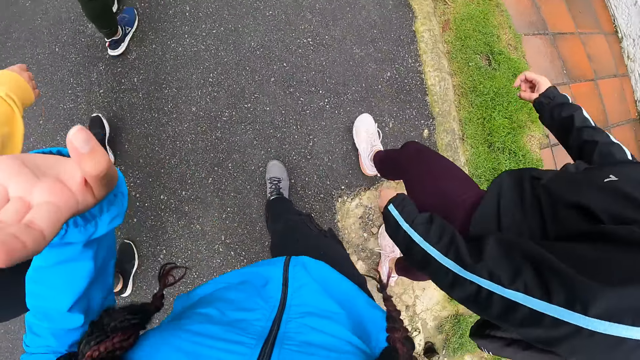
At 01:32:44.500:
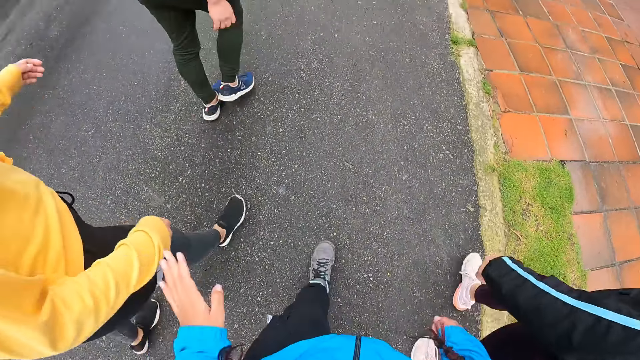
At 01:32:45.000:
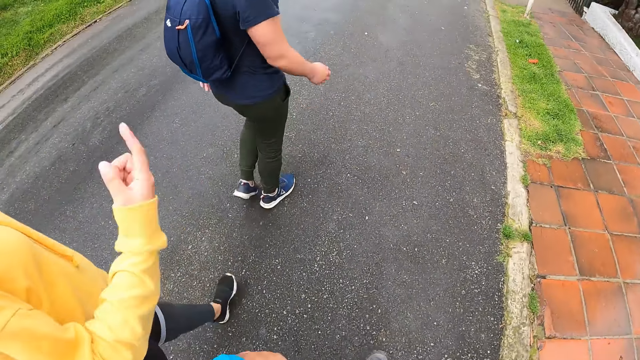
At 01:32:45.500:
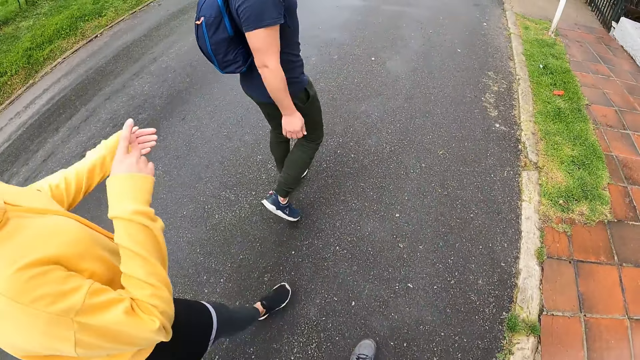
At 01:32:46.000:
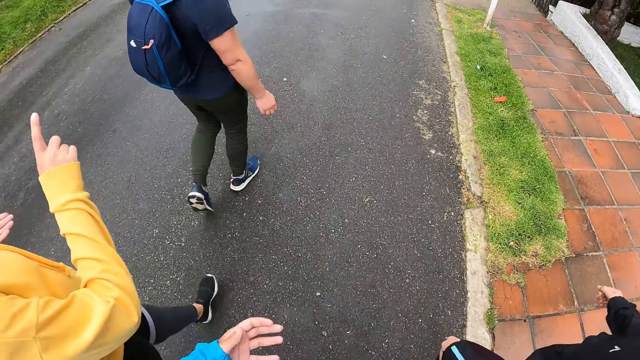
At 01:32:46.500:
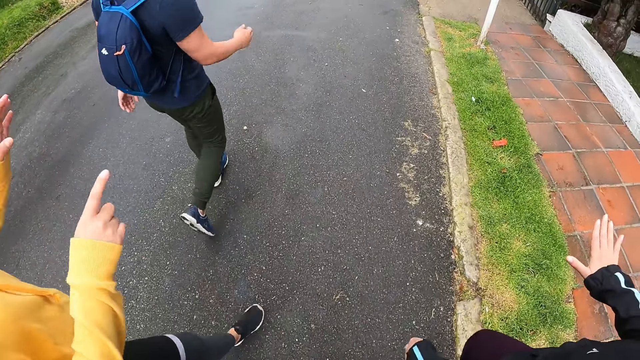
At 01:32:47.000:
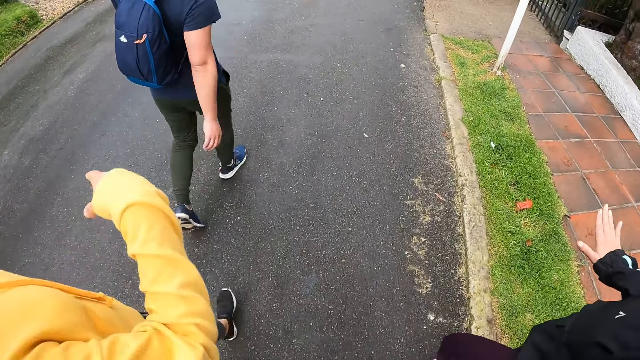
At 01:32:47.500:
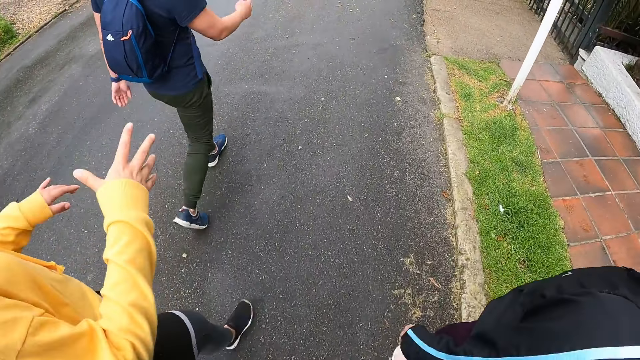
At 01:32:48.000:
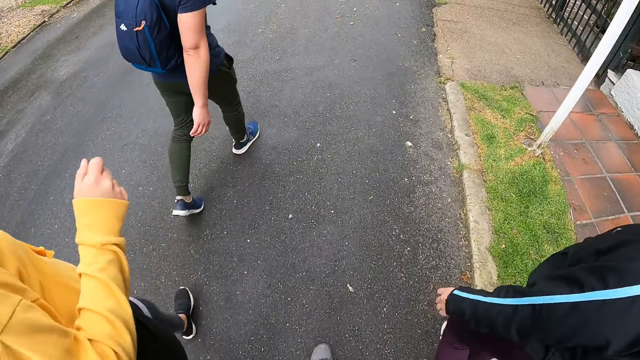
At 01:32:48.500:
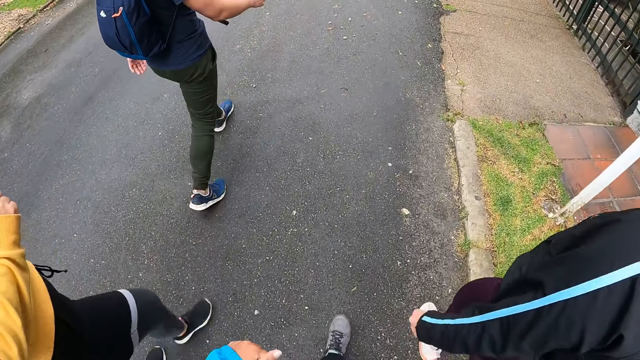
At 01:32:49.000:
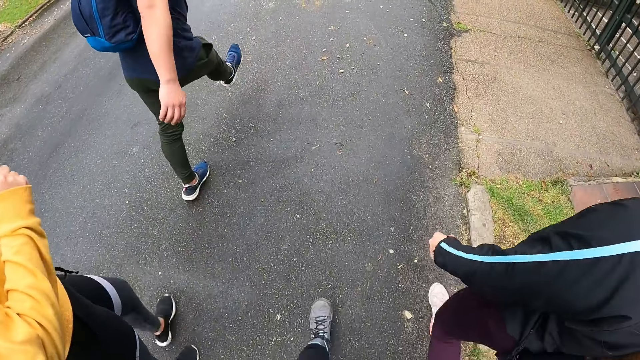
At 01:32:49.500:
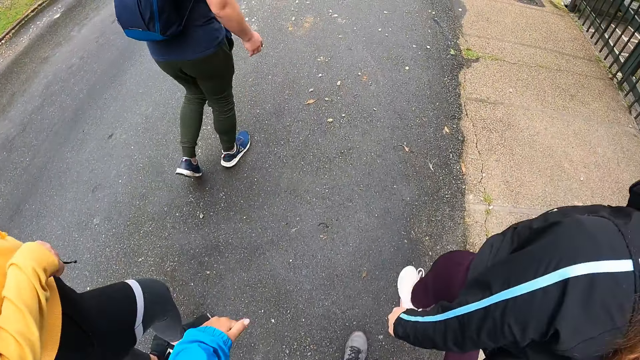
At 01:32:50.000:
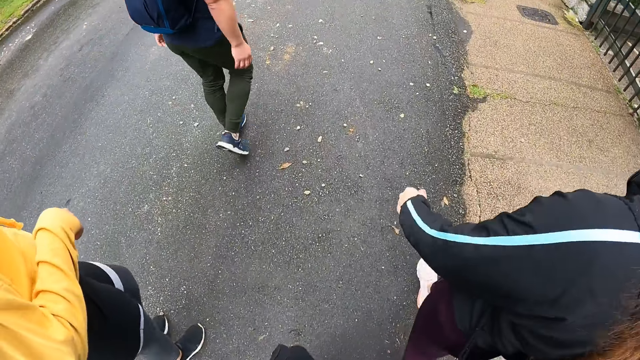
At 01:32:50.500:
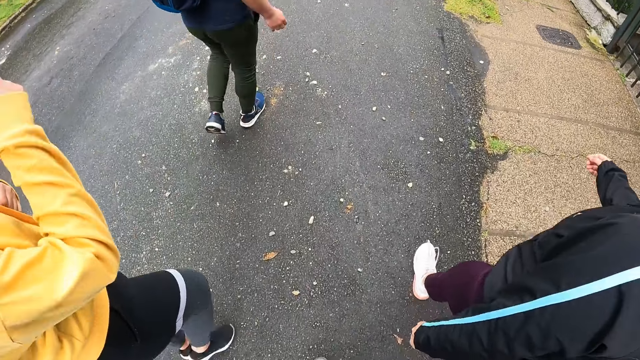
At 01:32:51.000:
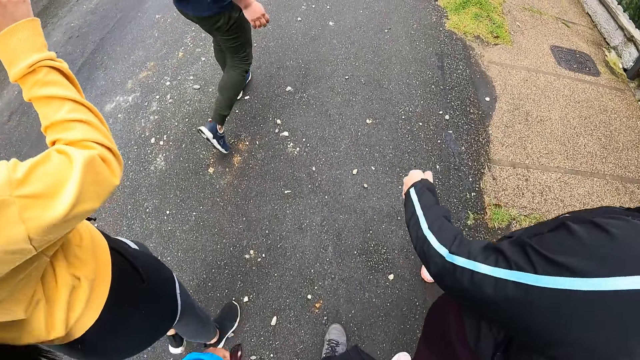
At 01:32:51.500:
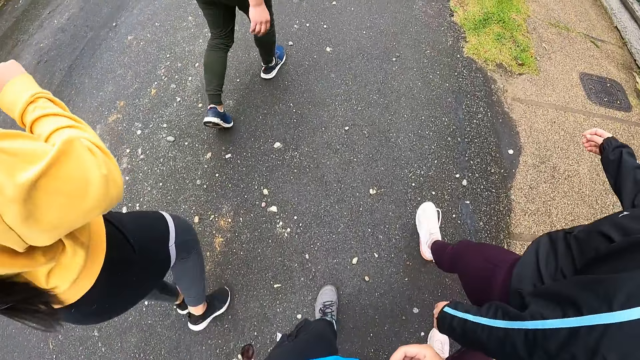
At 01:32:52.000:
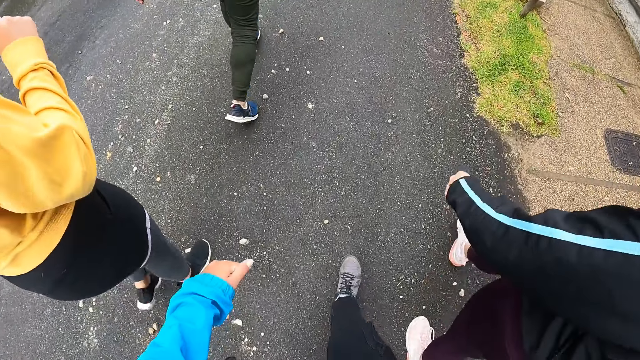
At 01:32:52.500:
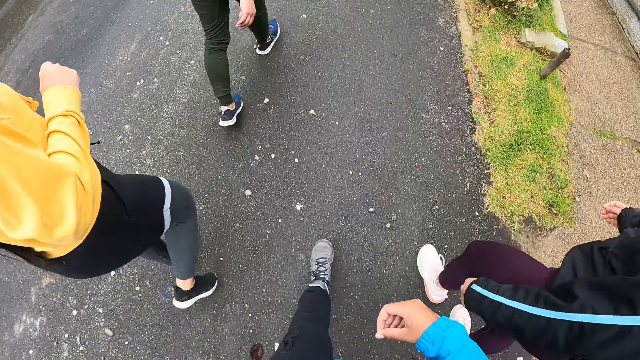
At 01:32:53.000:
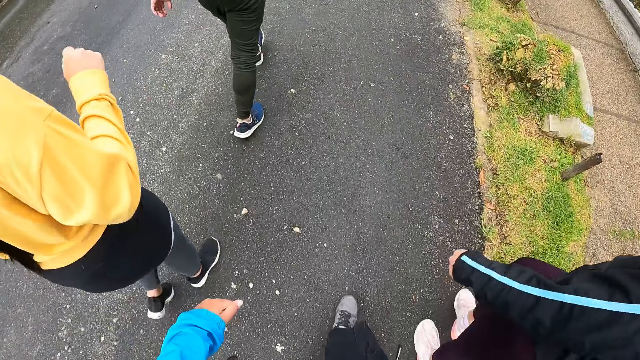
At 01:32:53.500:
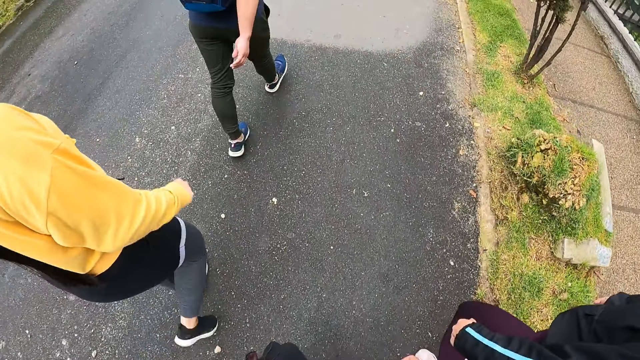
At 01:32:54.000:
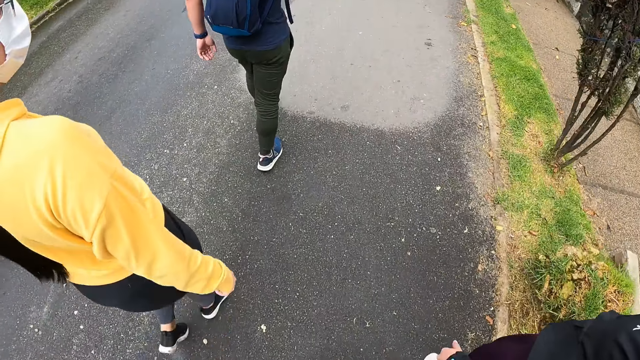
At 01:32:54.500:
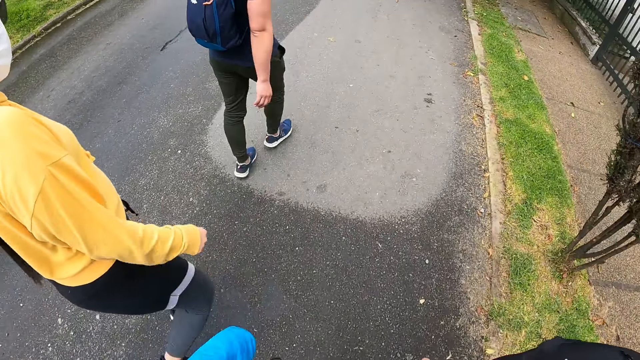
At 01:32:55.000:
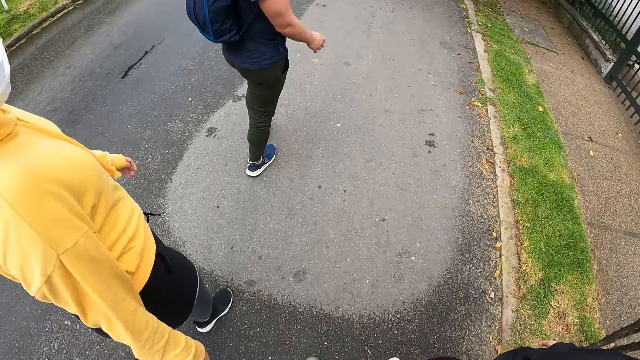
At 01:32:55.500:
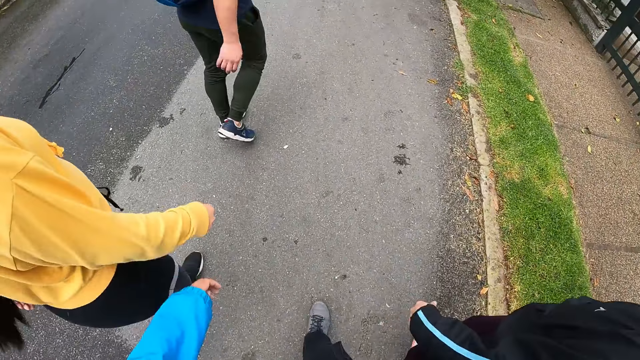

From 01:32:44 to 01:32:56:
The camera wearer interacts with a lady.

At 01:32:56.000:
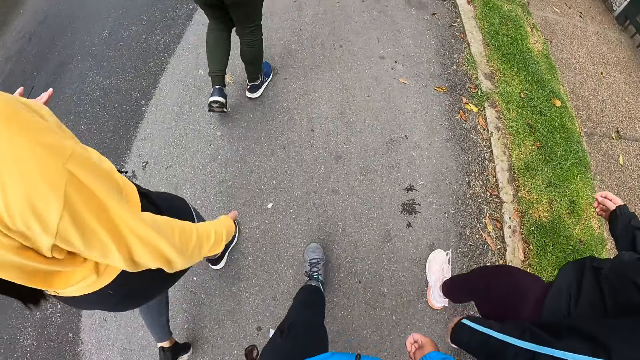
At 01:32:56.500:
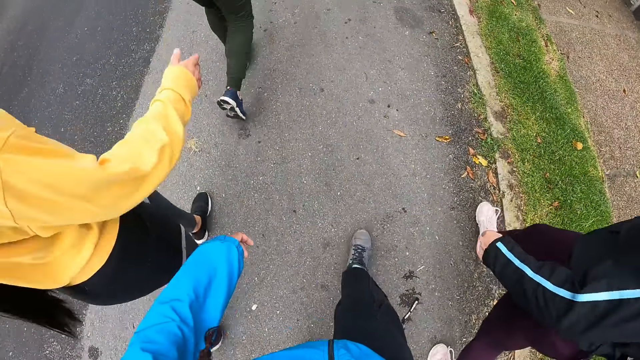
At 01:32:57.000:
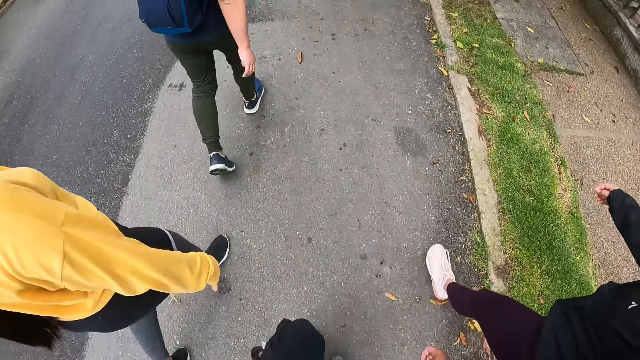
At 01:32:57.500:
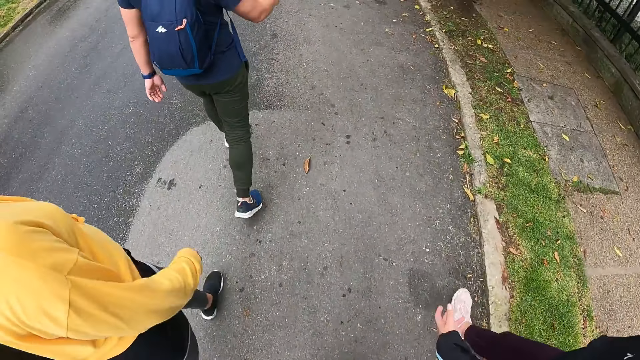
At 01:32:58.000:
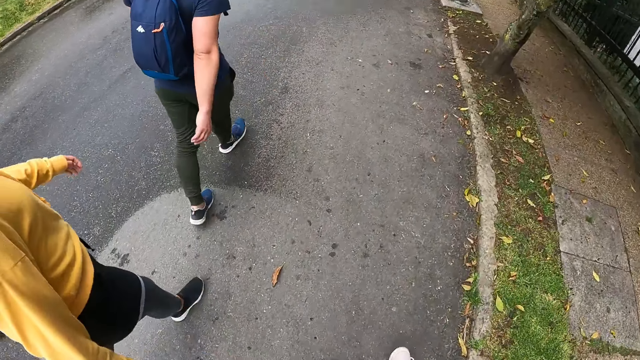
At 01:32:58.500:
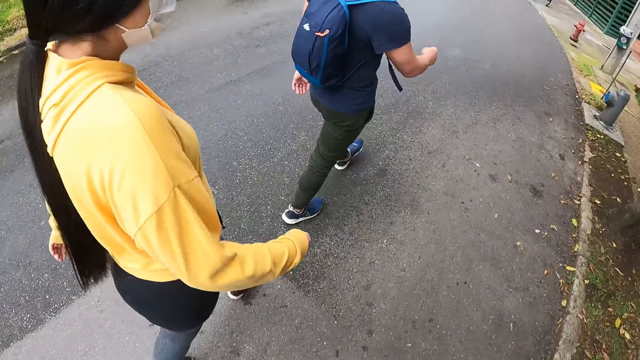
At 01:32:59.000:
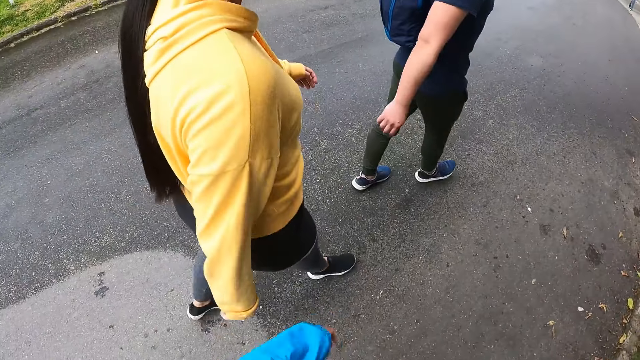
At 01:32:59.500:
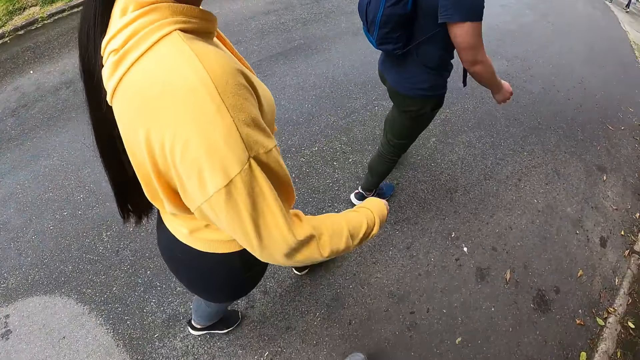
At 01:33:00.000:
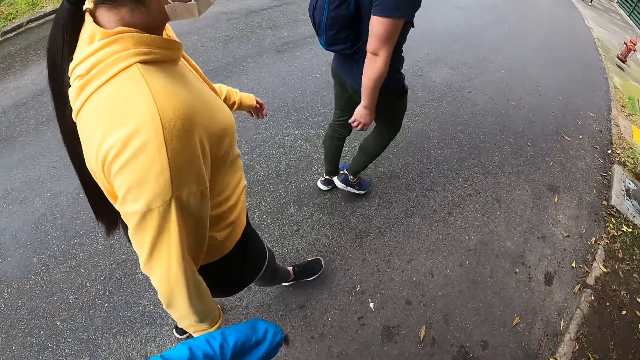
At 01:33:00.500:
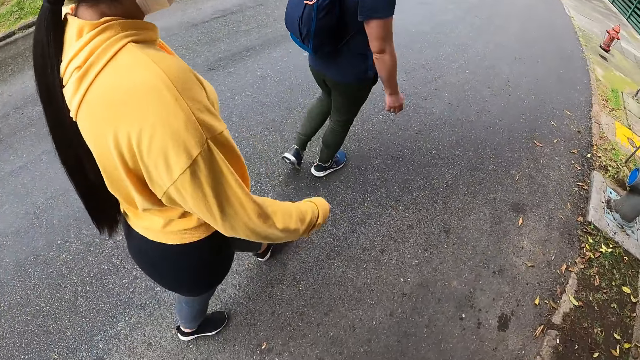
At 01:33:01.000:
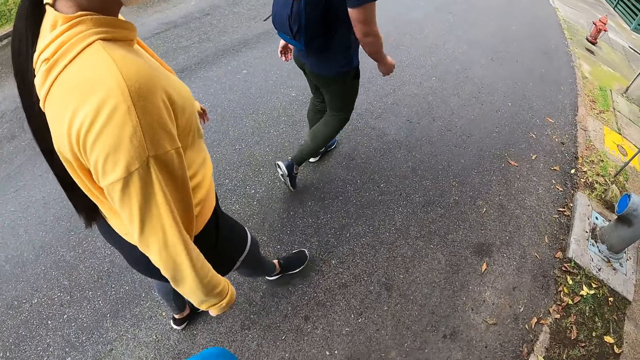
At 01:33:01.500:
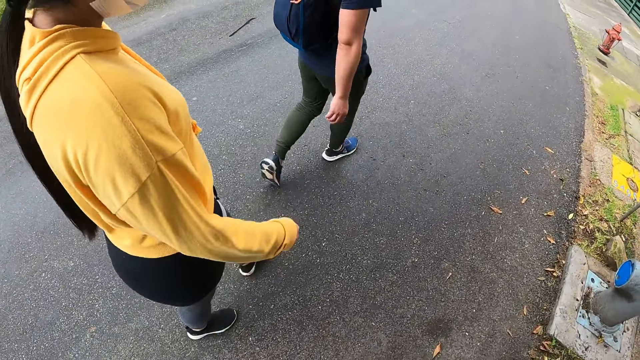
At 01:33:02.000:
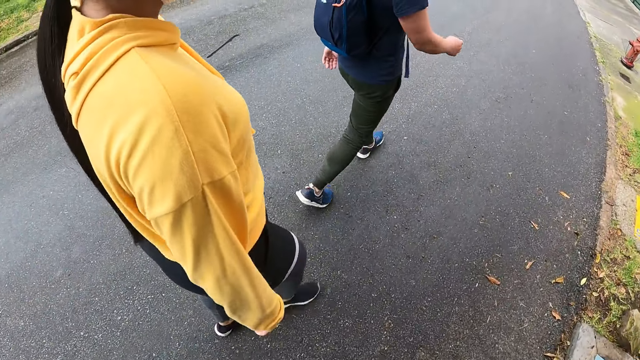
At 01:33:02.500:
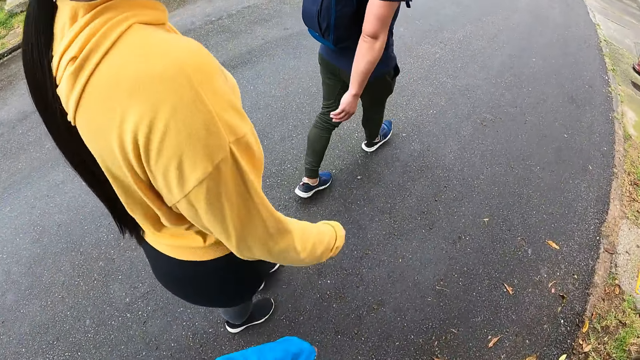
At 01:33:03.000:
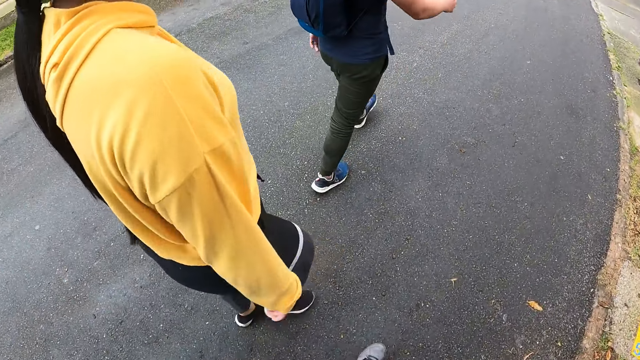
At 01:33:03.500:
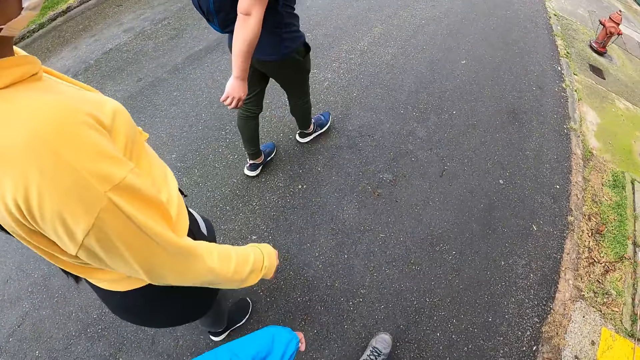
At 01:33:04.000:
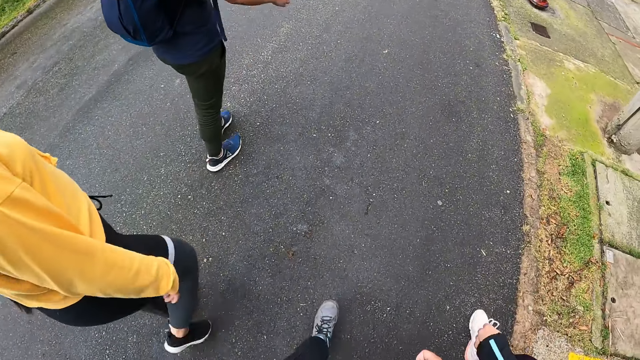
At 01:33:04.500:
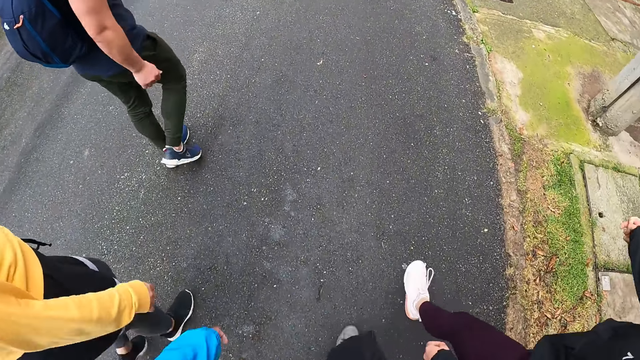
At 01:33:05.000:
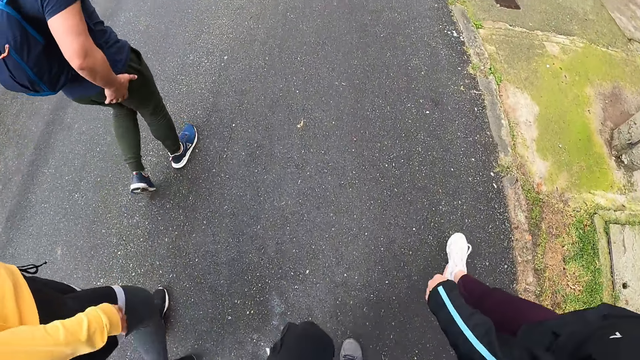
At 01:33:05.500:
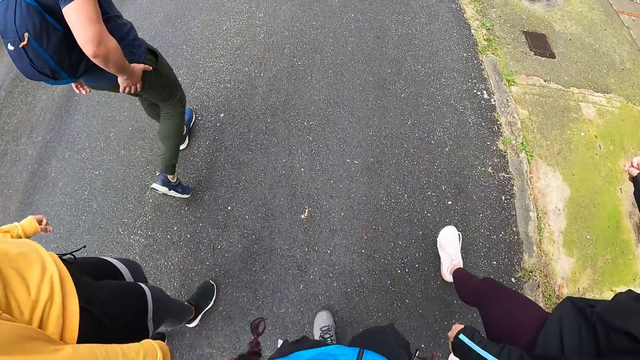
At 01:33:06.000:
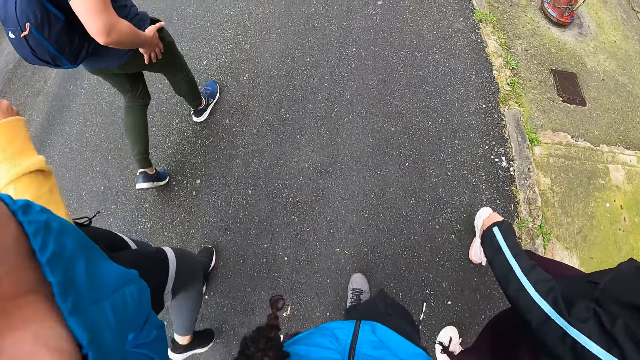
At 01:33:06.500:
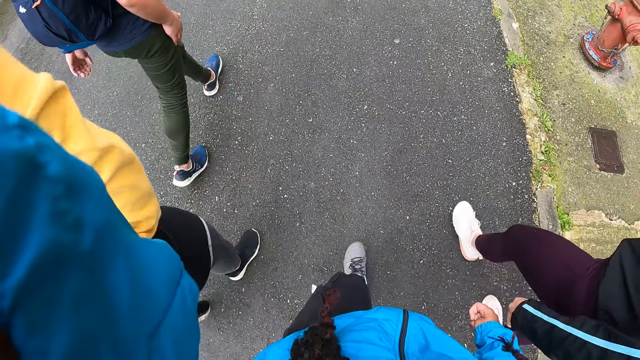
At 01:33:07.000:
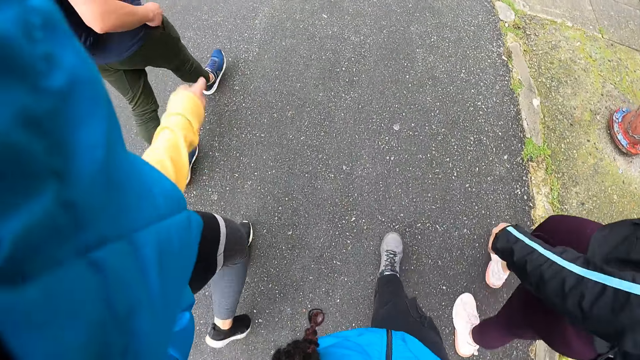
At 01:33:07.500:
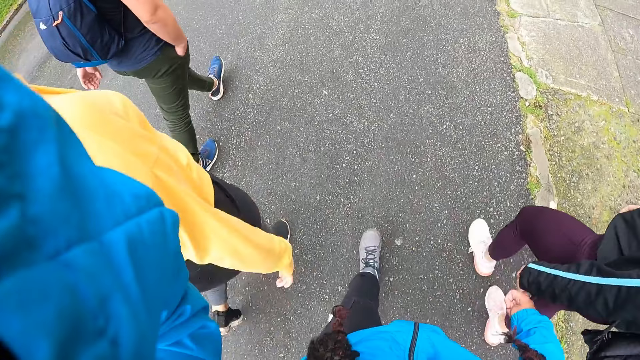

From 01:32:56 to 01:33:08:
The camera wearer walks on the tarmac road.
